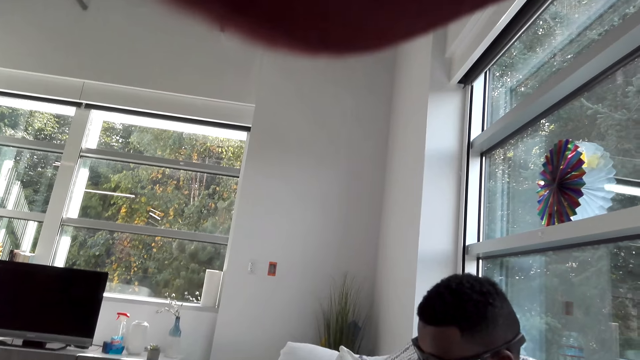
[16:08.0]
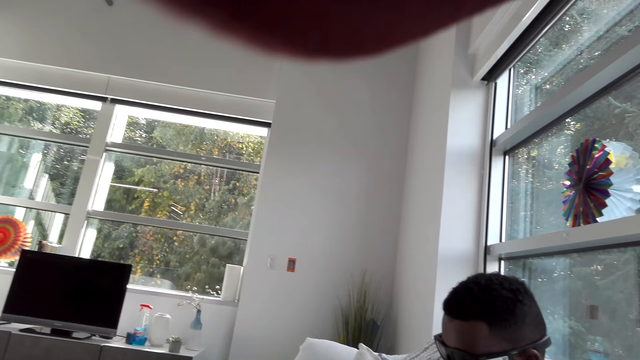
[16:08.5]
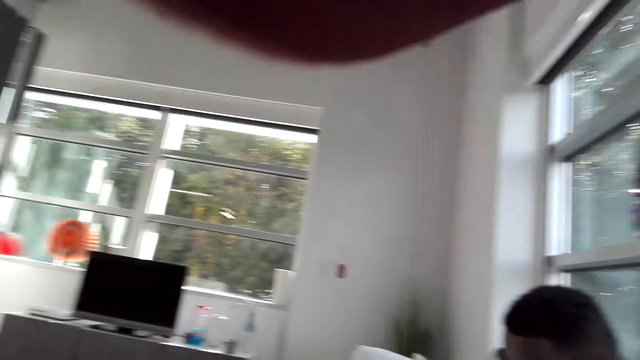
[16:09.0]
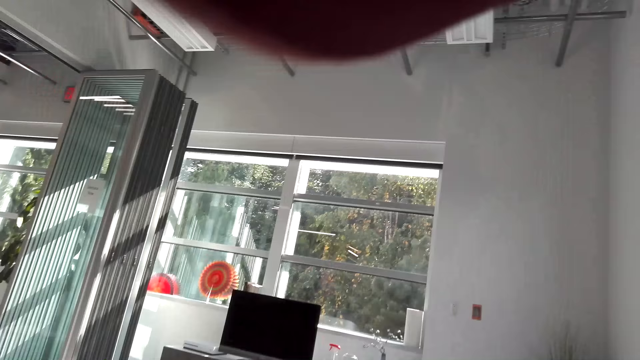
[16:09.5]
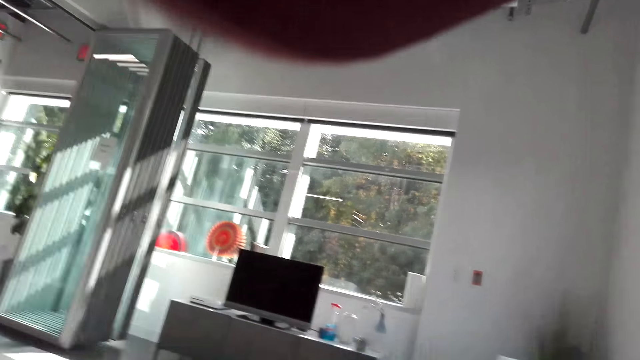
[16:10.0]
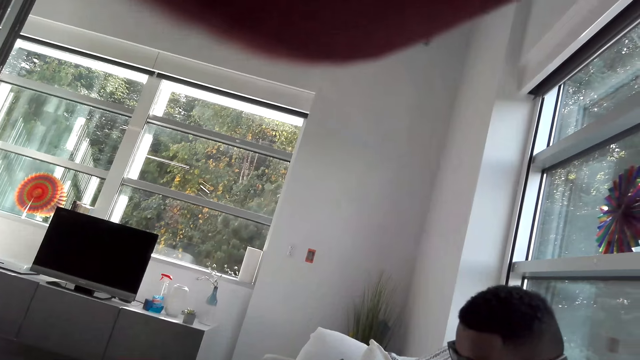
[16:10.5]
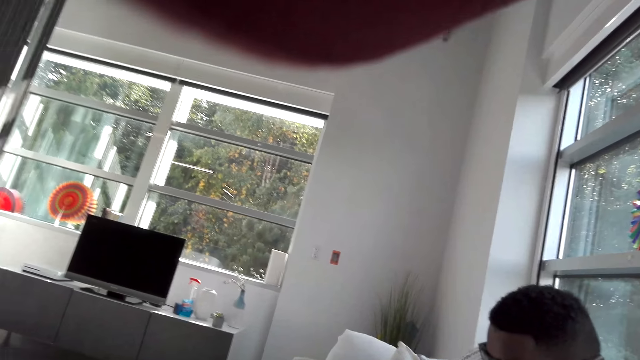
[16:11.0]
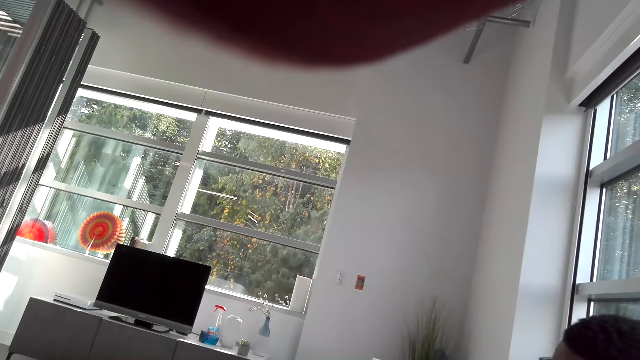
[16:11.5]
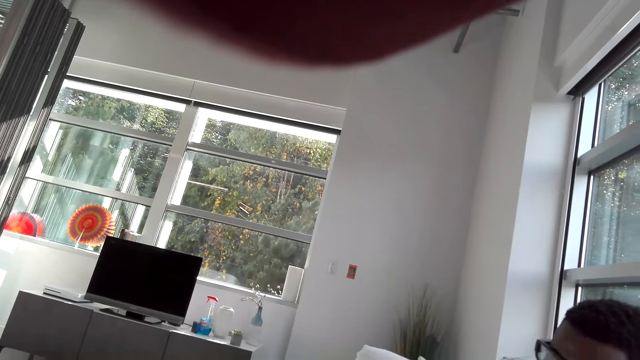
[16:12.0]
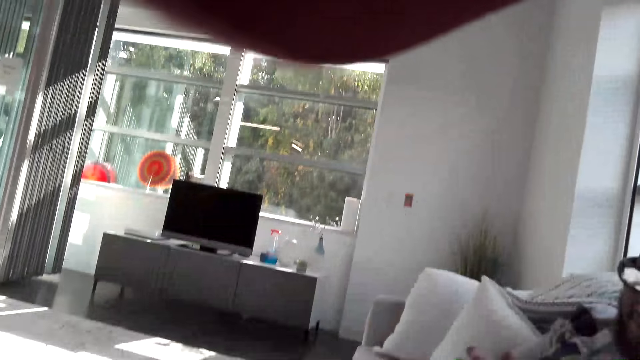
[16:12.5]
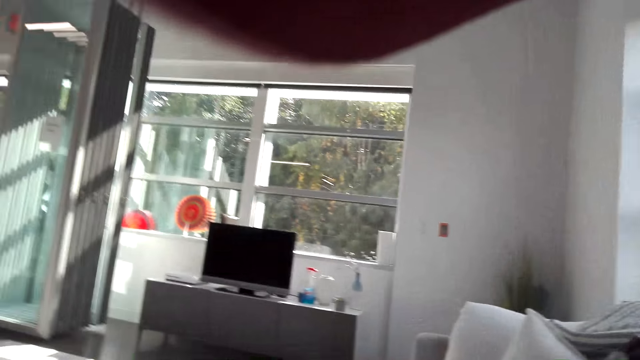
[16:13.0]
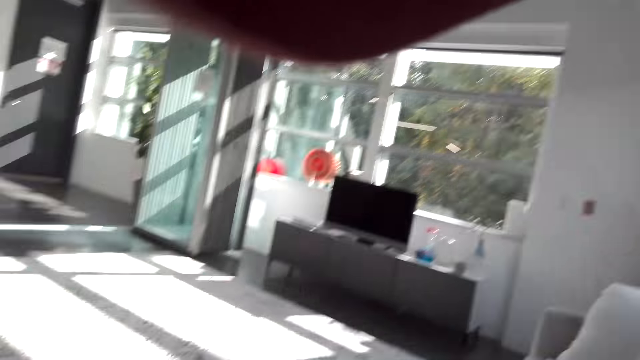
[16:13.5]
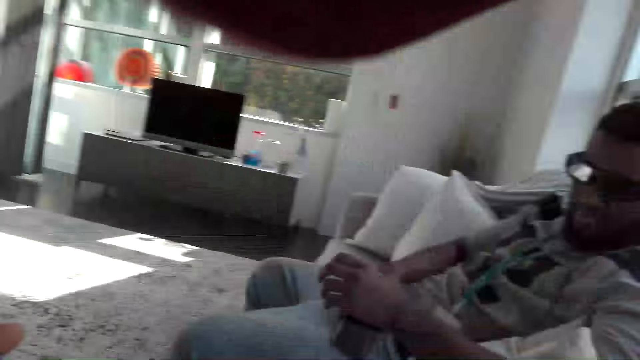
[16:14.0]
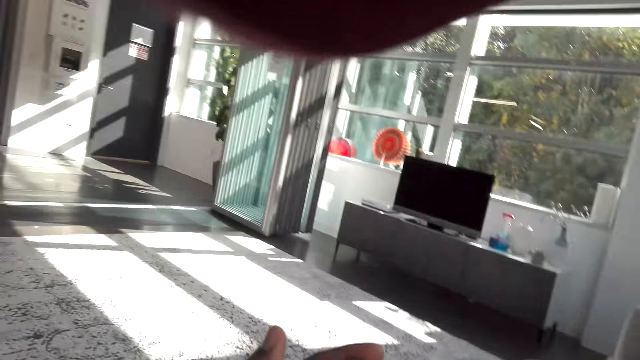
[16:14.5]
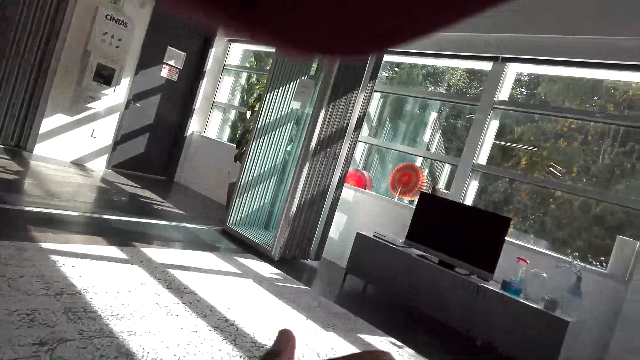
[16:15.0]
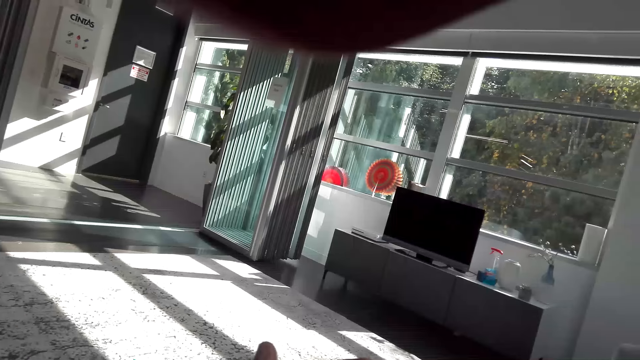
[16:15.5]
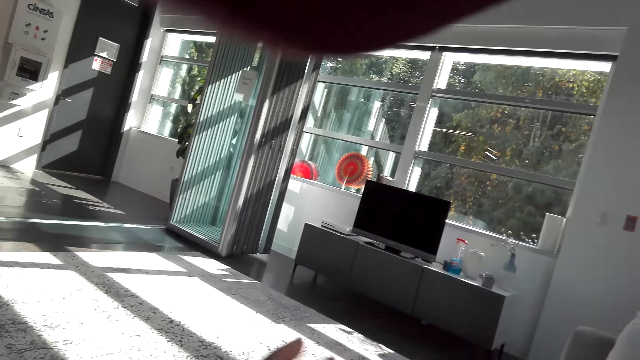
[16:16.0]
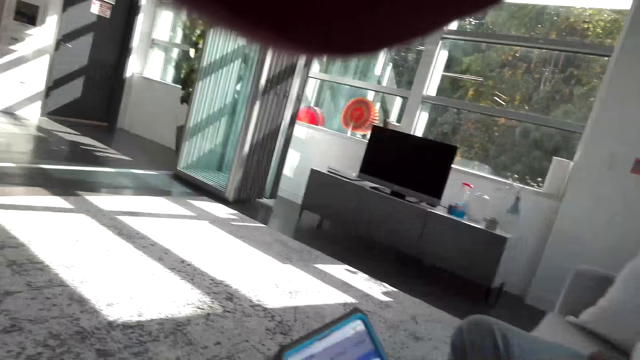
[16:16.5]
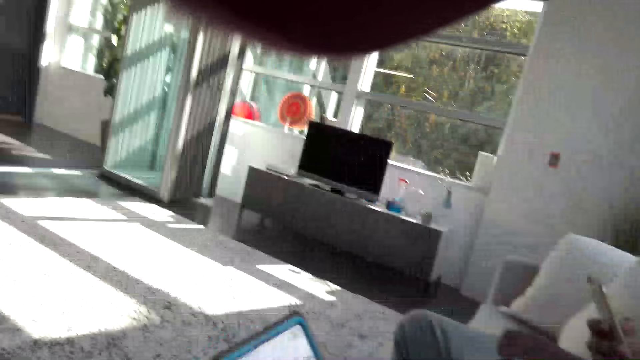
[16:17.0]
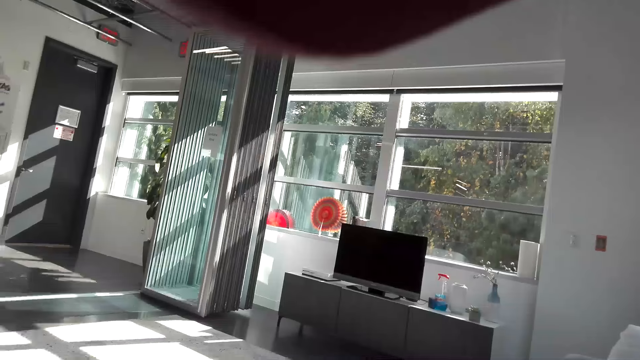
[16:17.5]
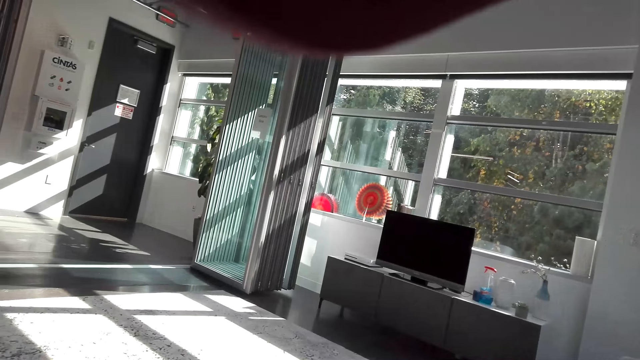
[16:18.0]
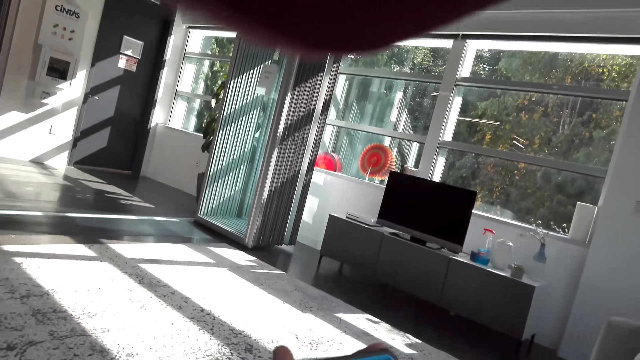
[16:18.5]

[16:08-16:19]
The camera wearer talks to a person. They look around.

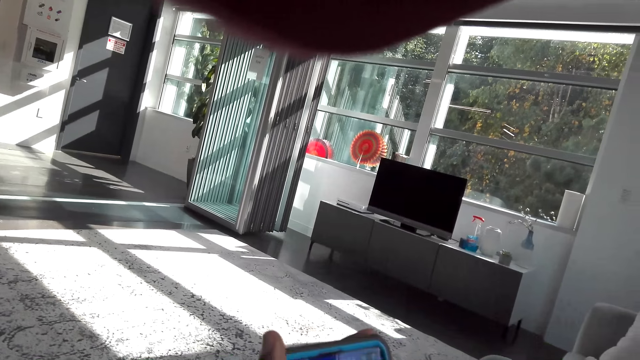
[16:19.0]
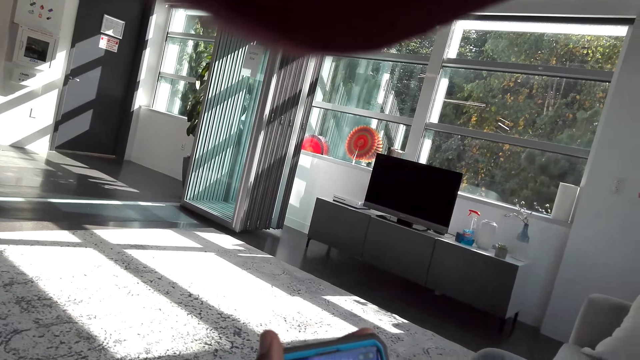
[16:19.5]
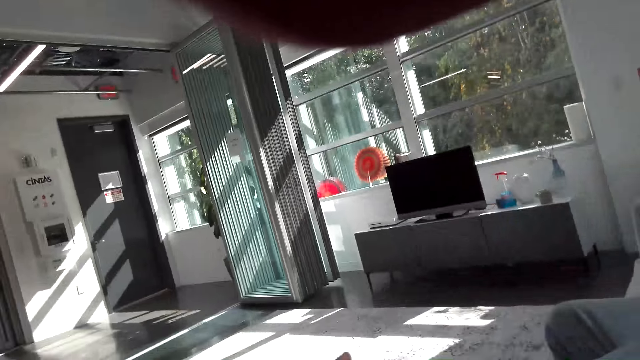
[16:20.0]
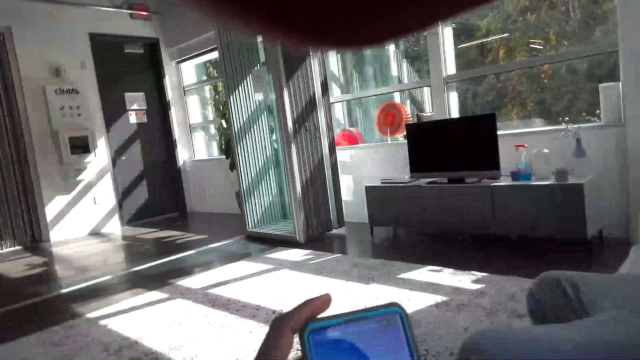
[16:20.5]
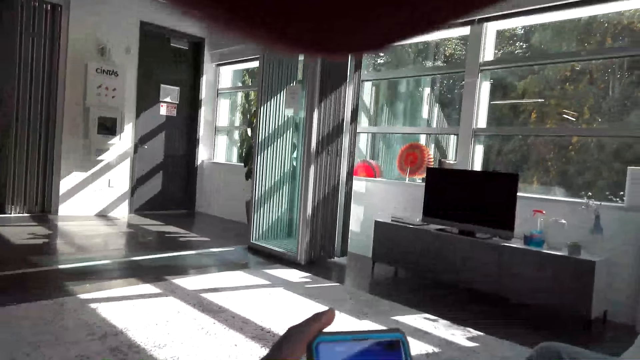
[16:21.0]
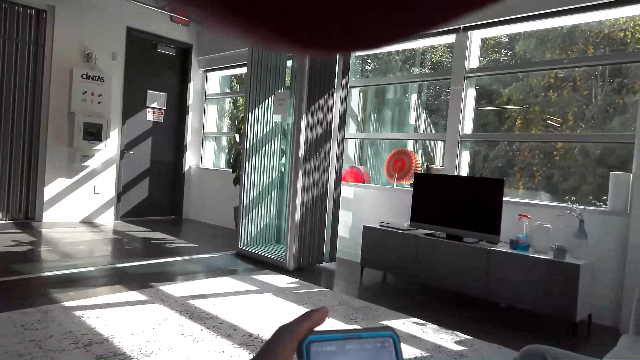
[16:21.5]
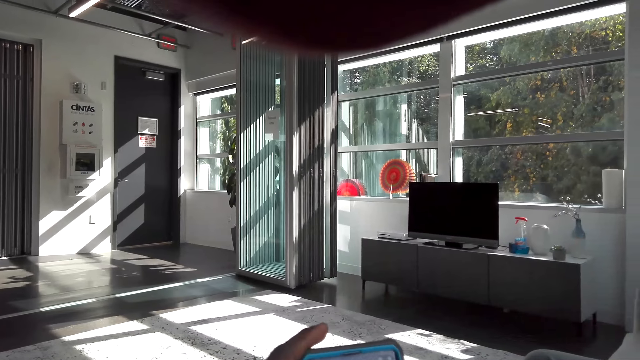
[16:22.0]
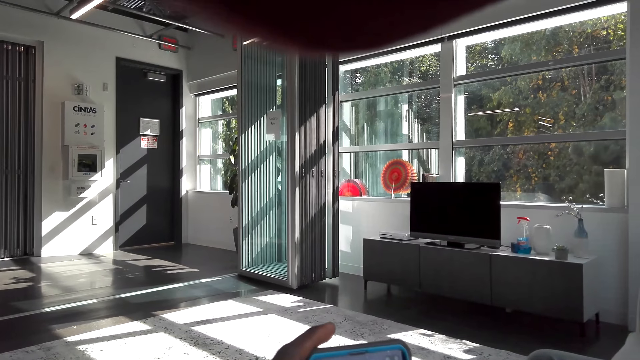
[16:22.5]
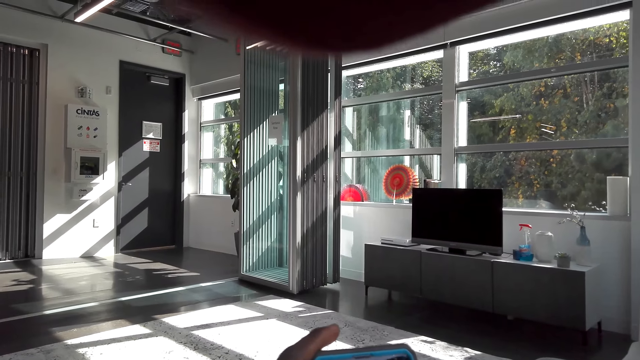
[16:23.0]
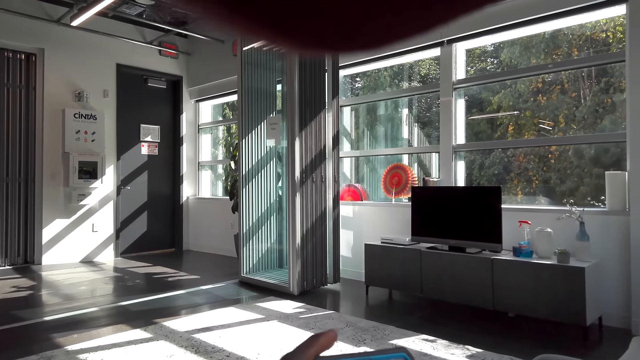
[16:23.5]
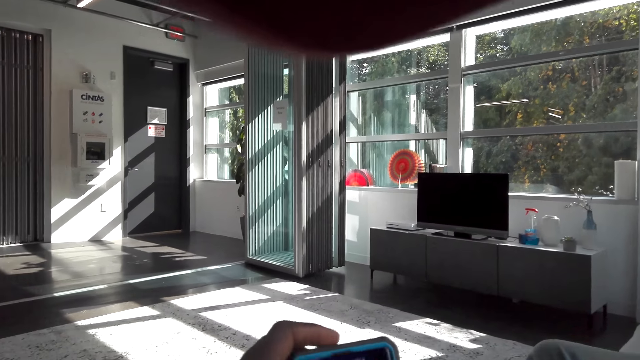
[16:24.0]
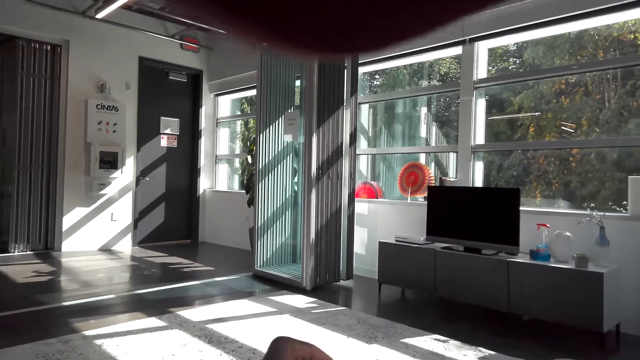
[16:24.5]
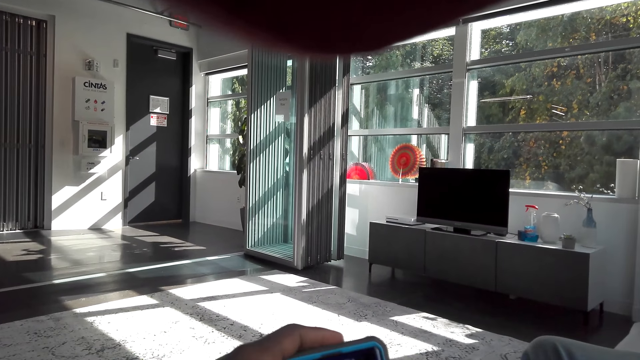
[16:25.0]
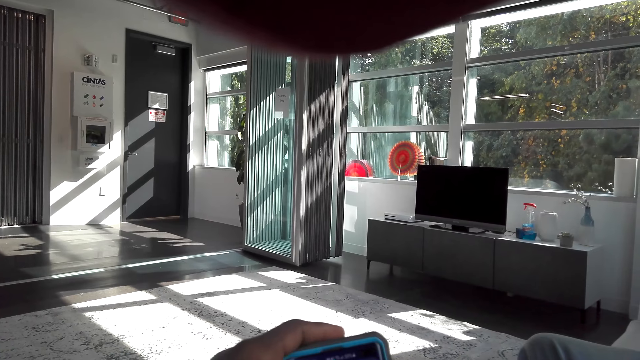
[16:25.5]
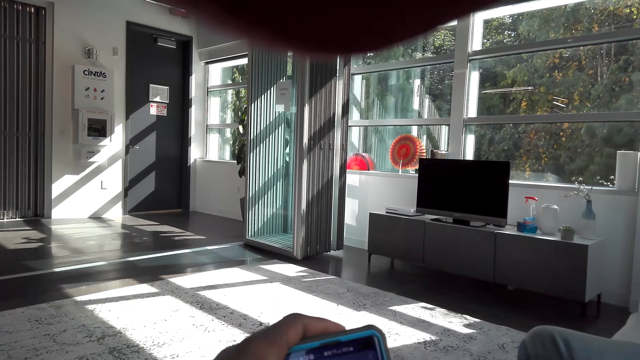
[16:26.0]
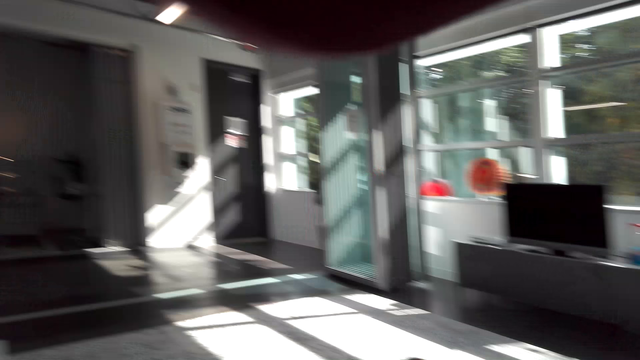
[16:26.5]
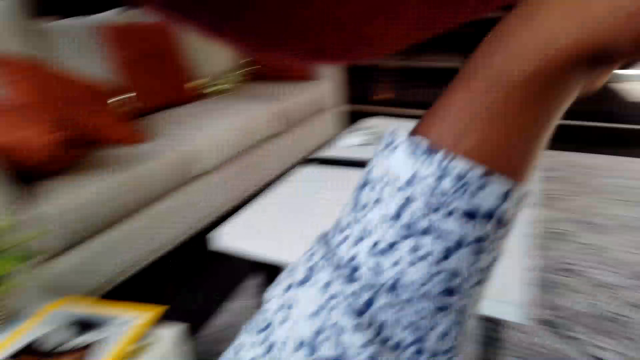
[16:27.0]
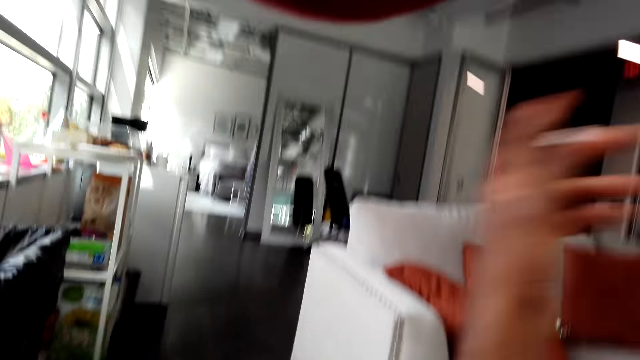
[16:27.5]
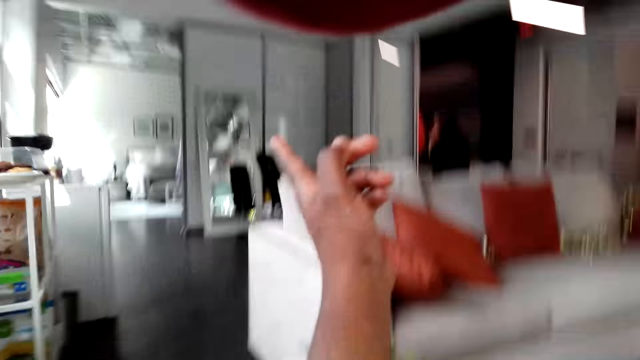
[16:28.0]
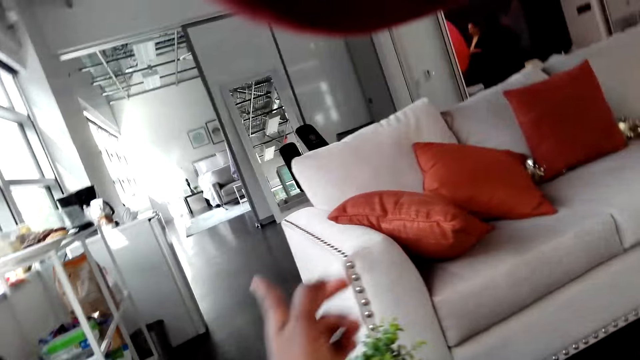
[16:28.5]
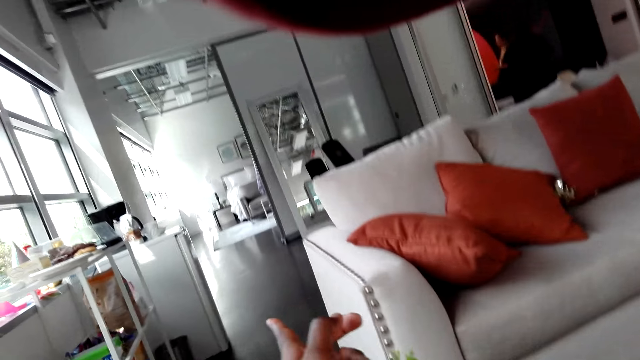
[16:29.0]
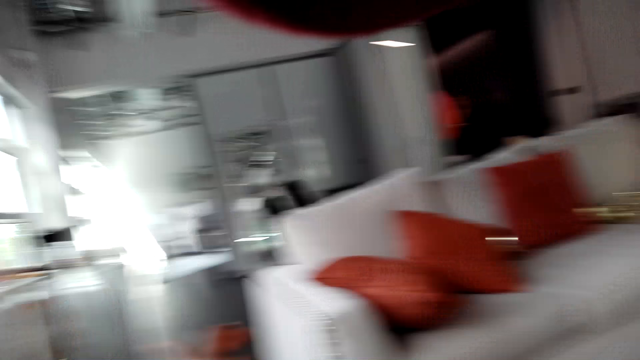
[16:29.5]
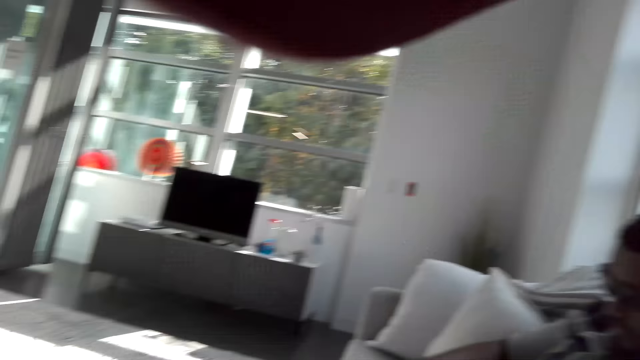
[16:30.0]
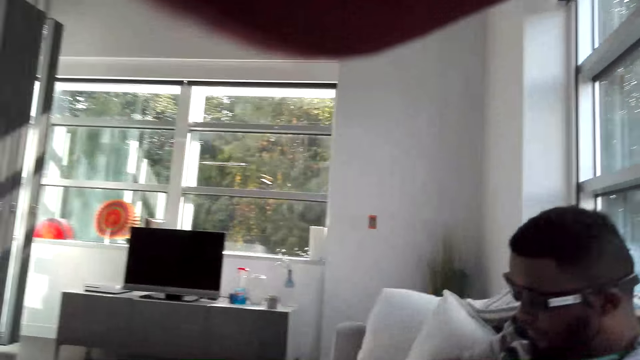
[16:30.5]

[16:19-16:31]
The camera wearer touches a phone. They operate the phone. They raise a hand up.
